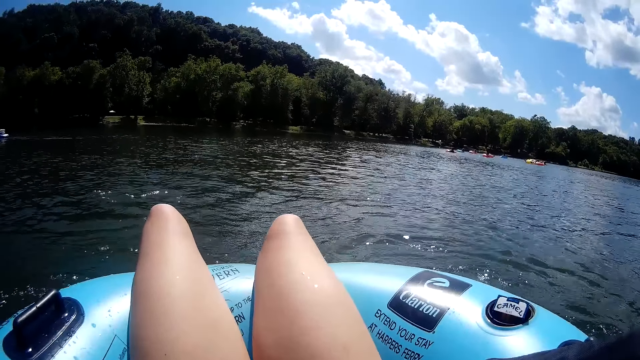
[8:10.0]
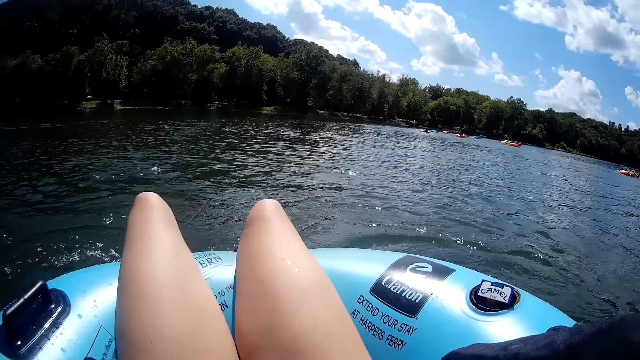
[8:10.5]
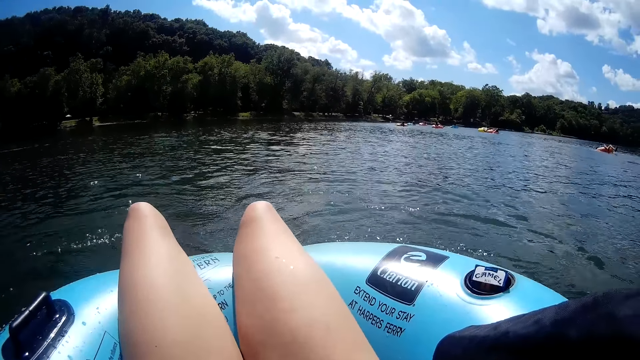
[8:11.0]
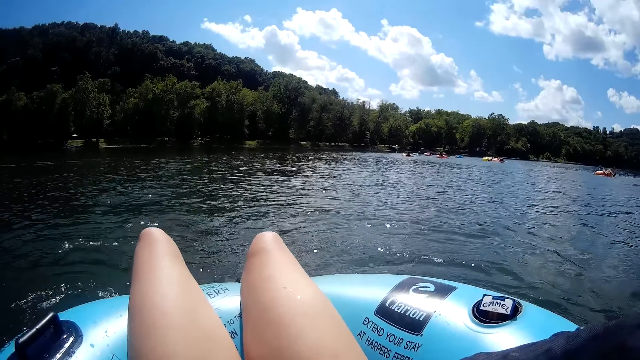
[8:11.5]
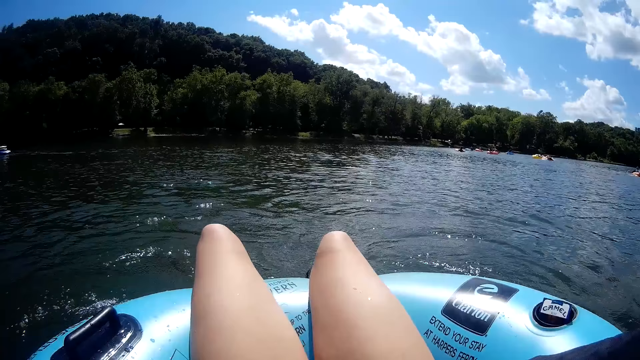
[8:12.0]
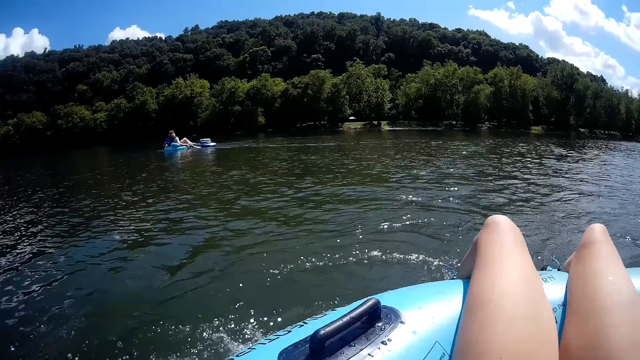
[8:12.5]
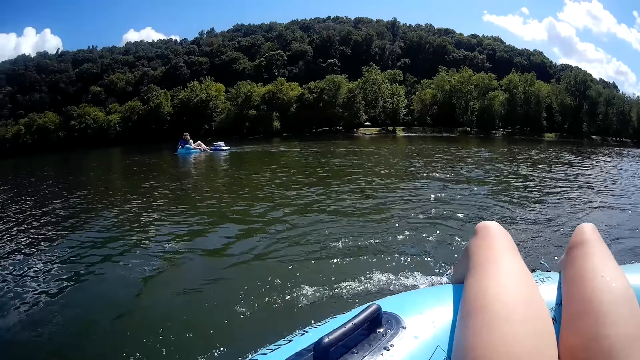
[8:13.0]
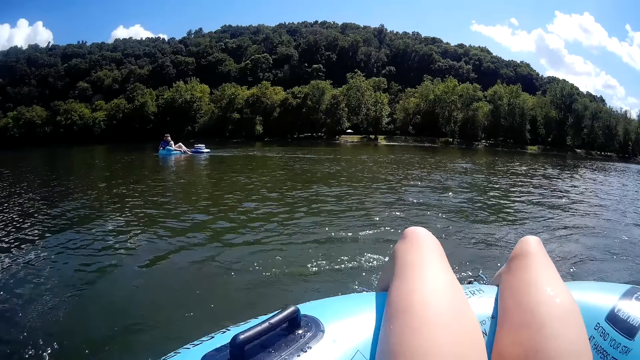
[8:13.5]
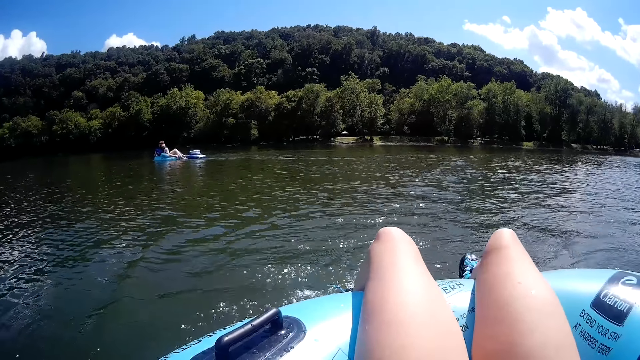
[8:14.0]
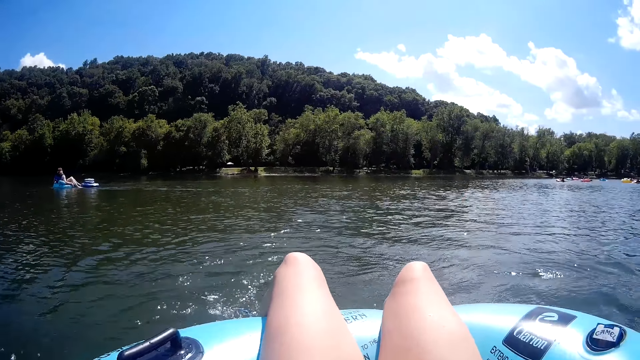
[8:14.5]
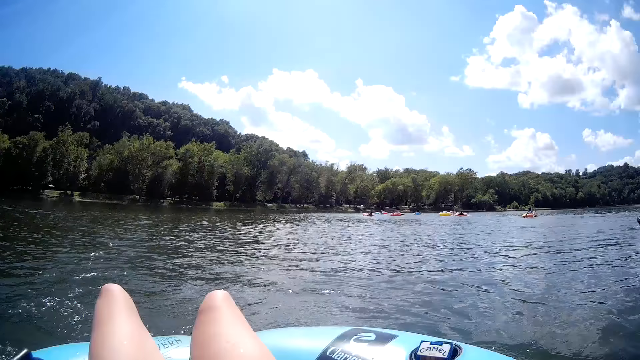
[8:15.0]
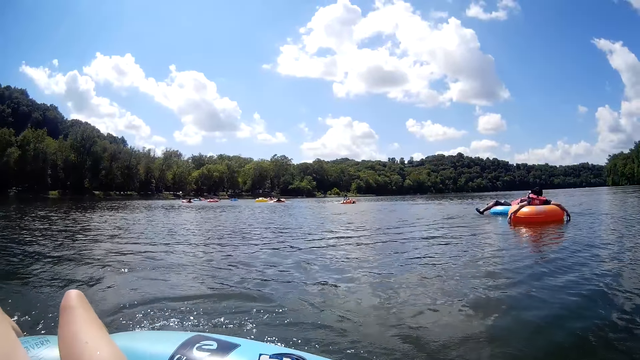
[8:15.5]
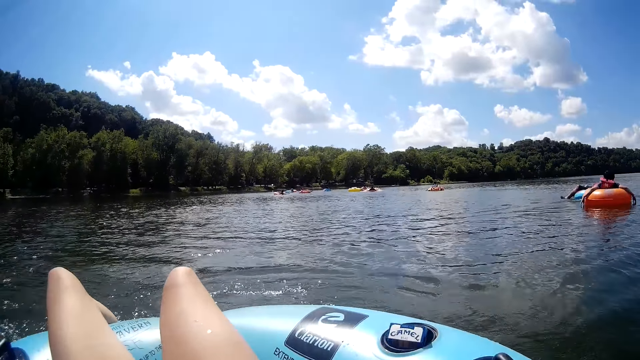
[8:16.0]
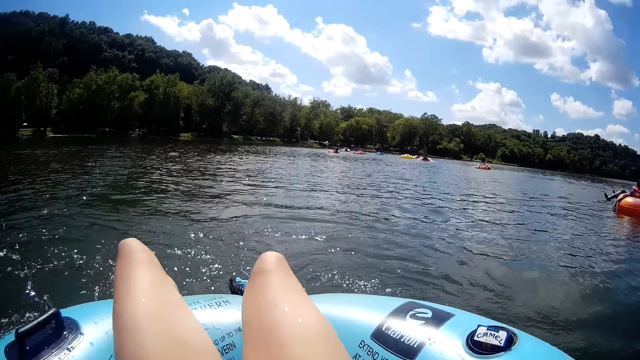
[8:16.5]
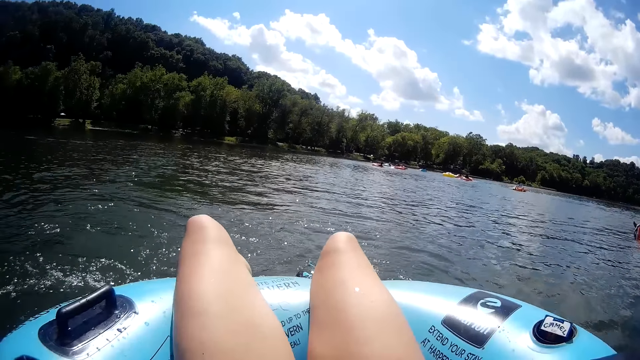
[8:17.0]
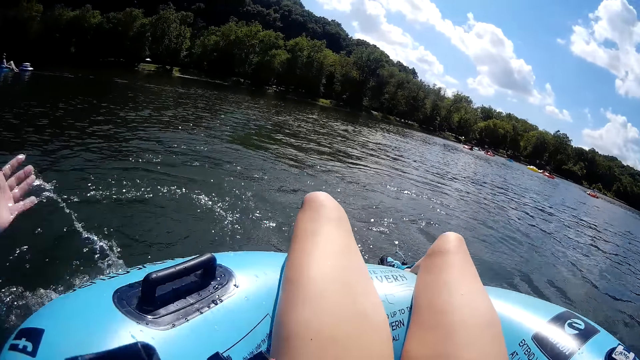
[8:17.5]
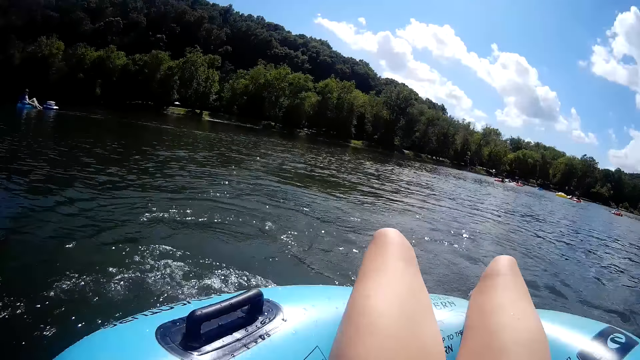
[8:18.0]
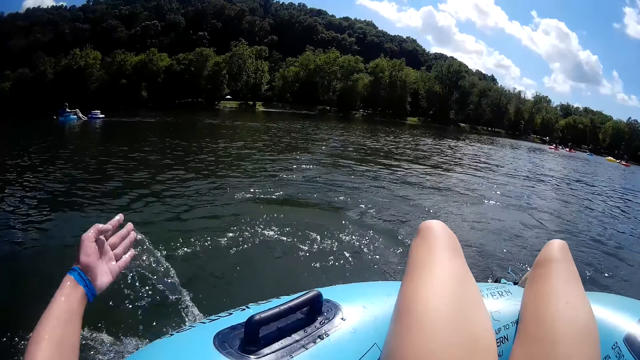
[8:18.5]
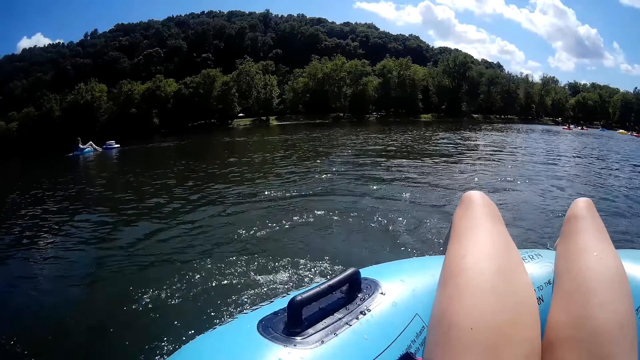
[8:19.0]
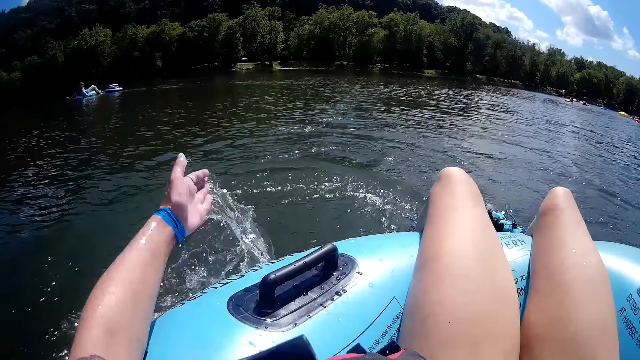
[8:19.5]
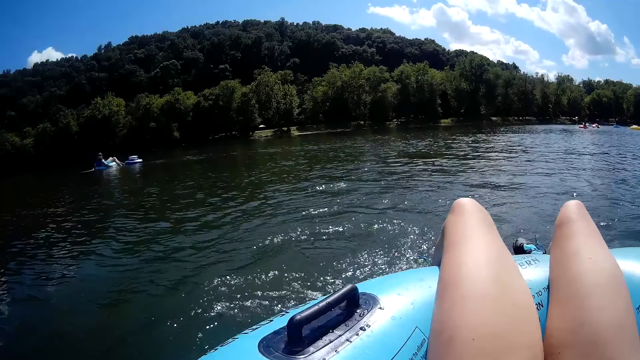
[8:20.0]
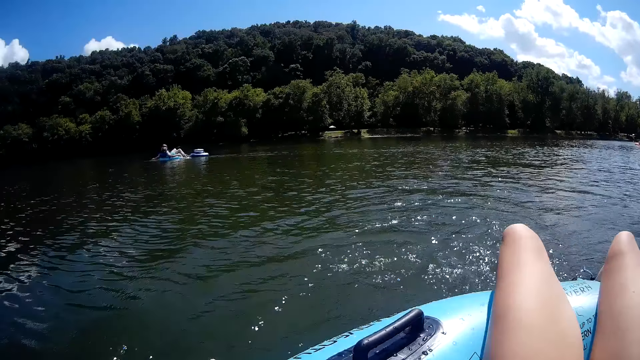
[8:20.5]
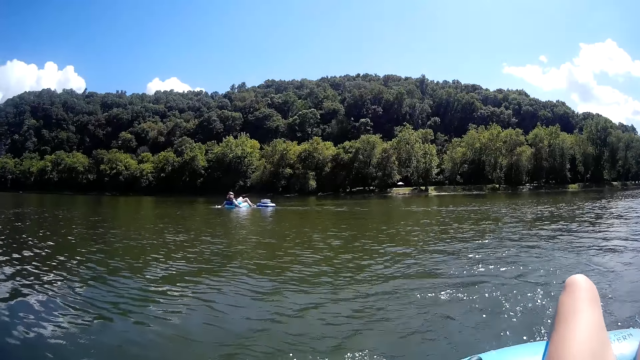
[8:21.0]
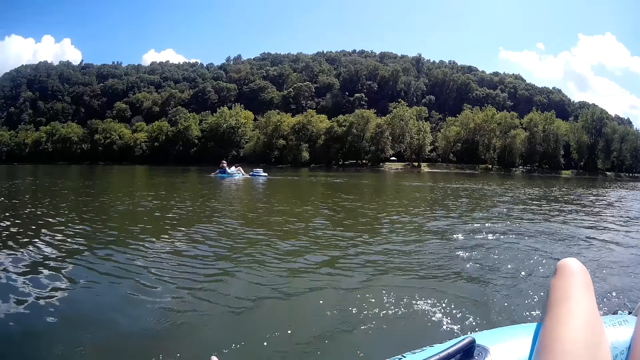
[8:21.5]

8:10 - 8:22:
The camera wearer paddles the water with her left hand.

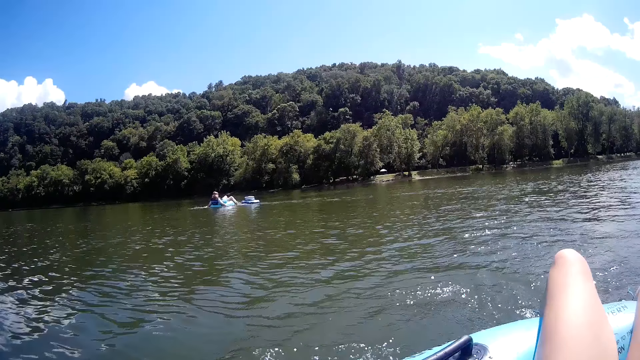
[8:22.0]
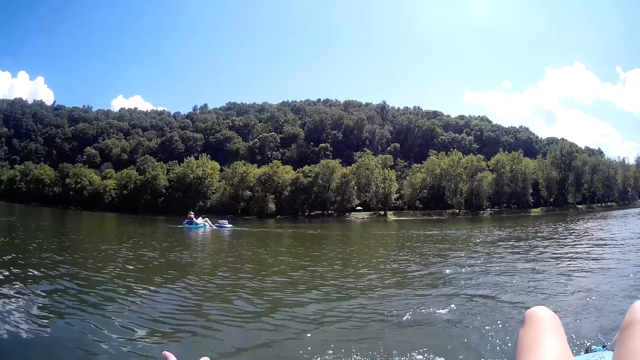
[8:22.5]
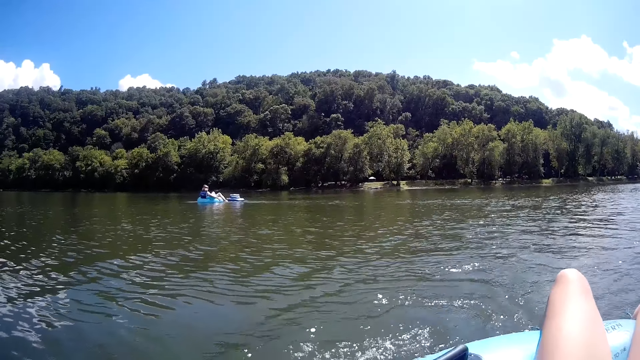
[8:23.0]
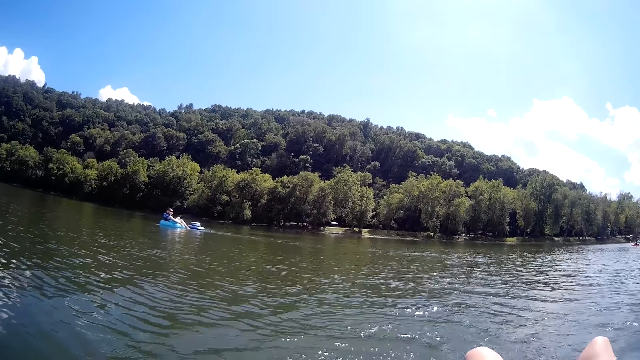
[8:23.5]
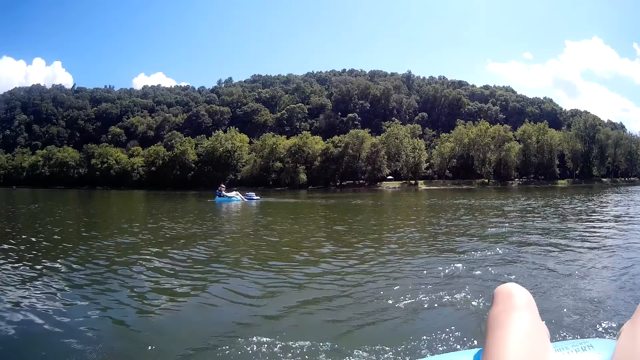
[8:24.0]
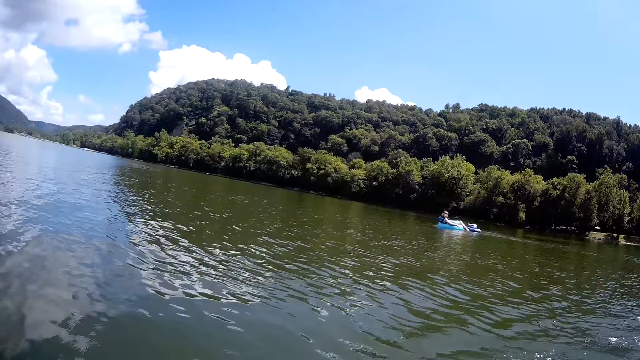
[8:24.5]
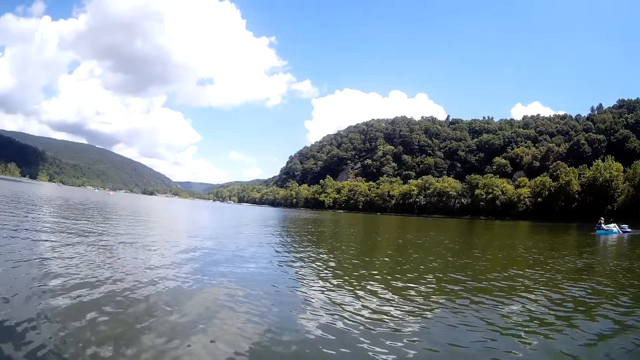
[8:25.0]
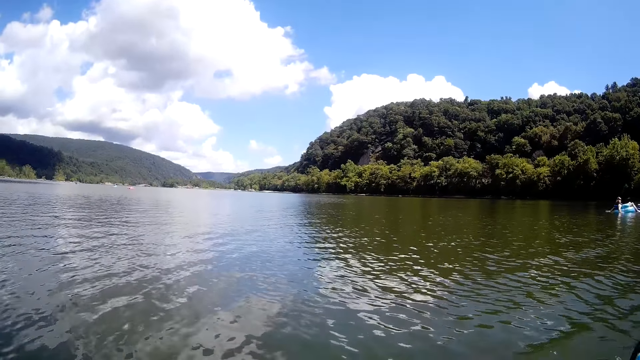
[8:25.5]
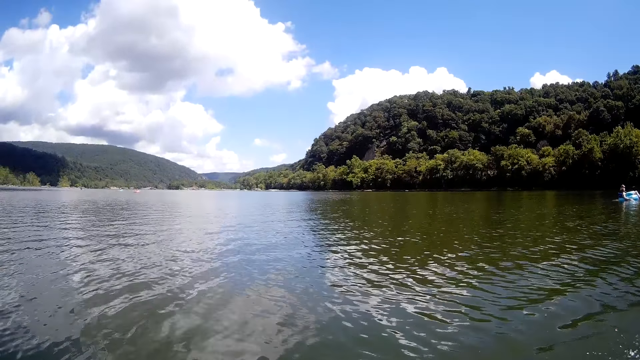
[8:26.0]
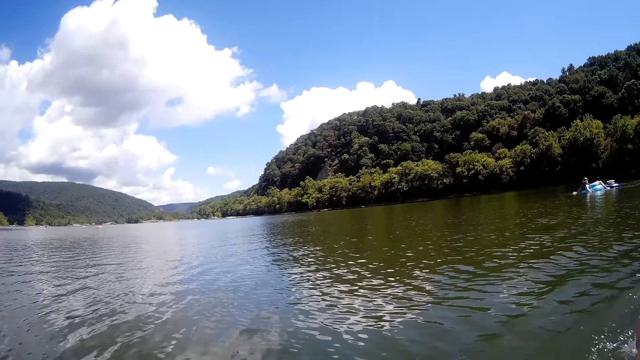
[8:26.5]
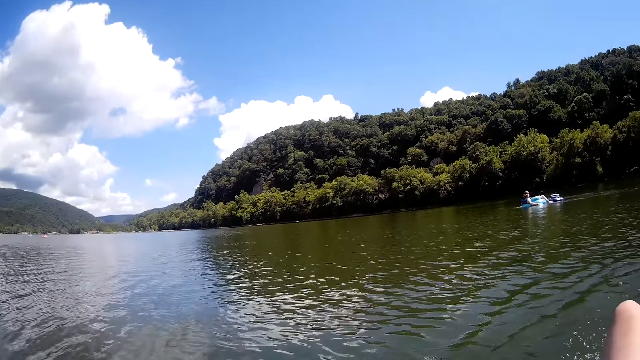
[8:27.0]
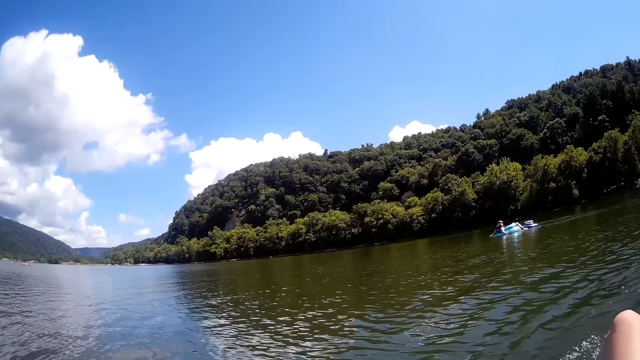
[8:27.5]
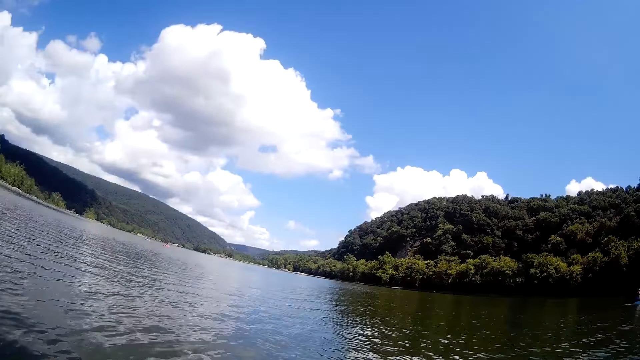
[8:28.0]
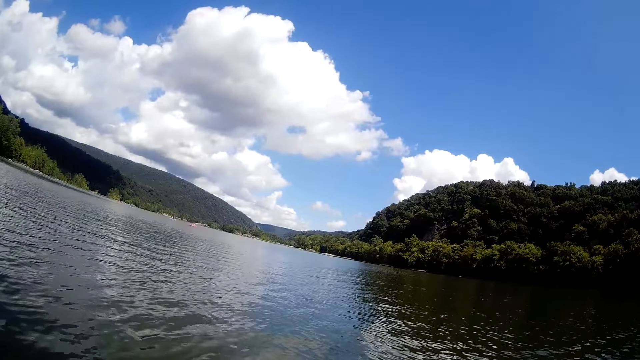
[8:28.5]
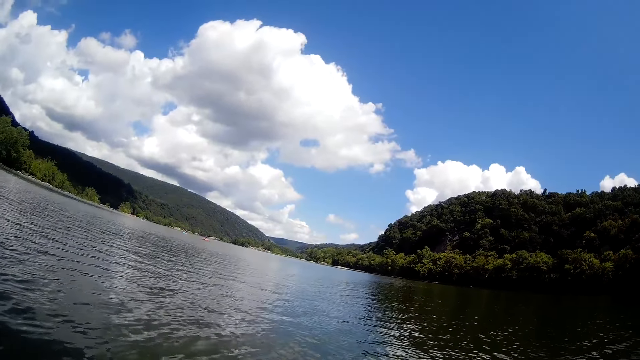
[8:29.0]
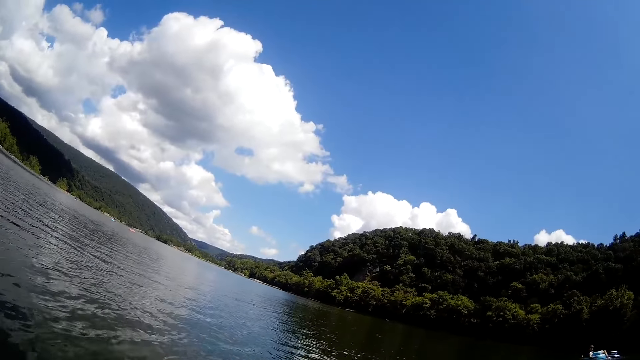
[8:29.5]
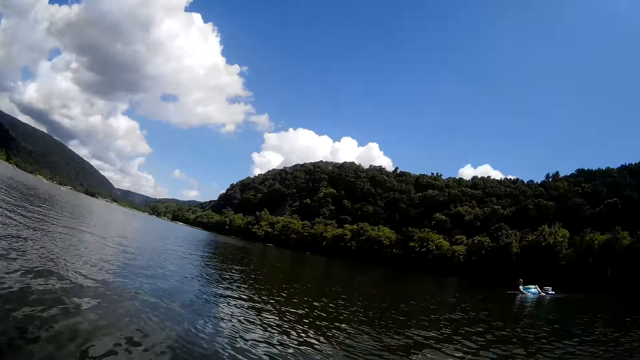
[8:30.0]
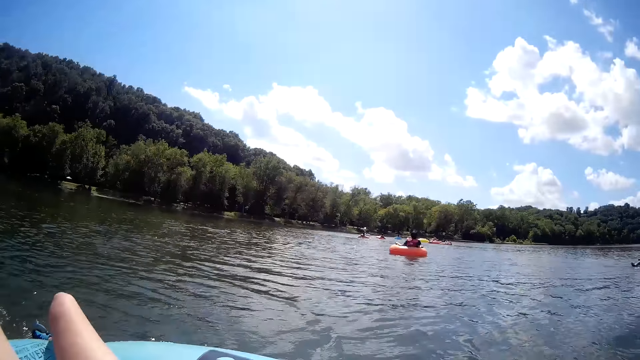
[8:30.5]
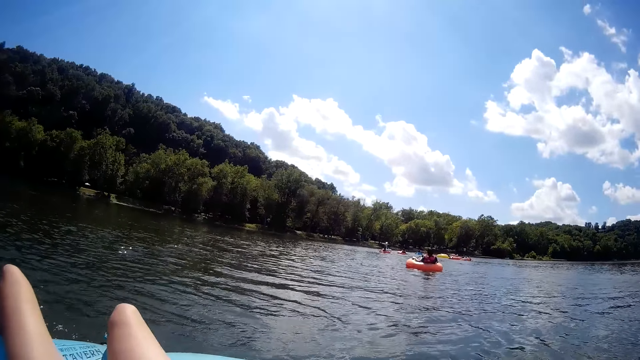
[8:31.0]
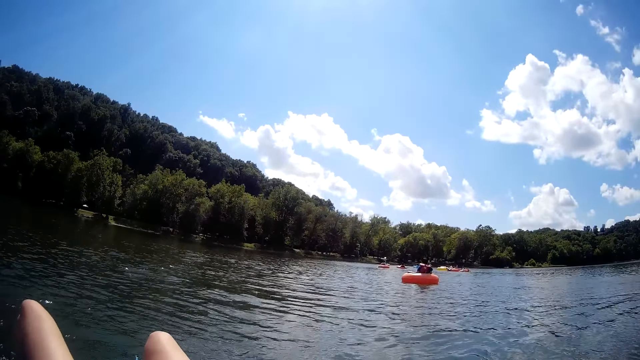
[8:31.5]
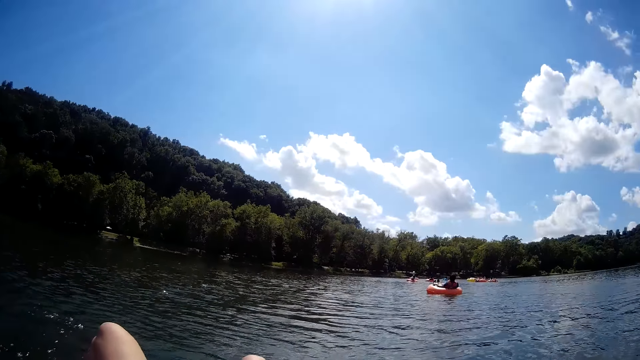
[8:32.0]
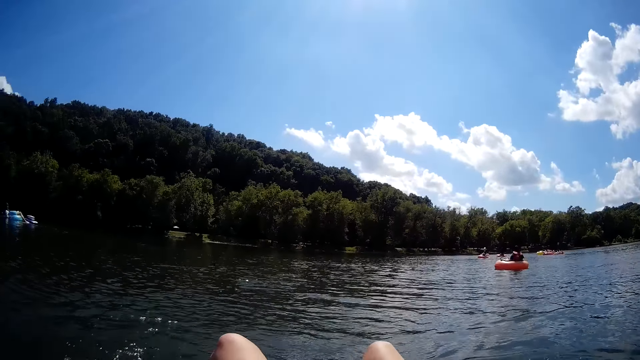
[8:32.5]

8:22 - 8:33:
The camera wearer looks around. She moves her hands in the water.
